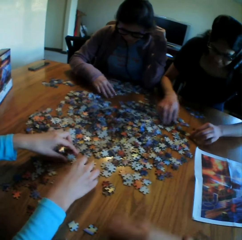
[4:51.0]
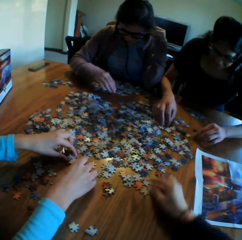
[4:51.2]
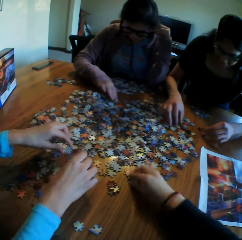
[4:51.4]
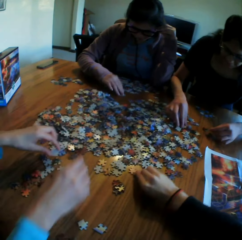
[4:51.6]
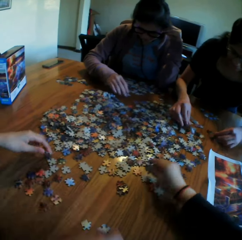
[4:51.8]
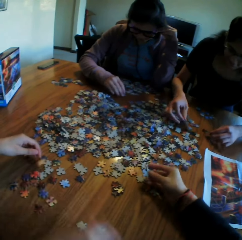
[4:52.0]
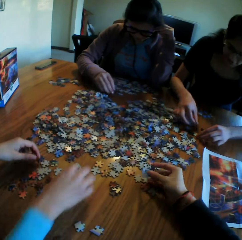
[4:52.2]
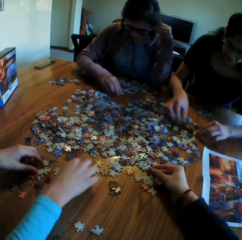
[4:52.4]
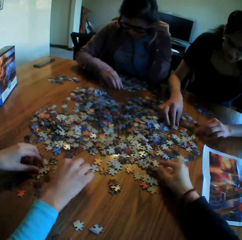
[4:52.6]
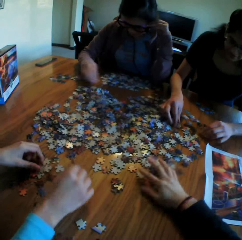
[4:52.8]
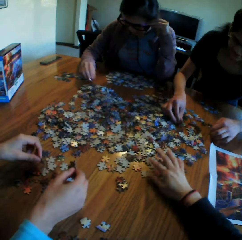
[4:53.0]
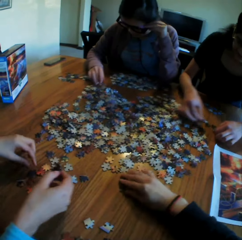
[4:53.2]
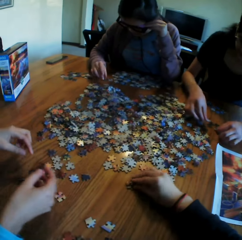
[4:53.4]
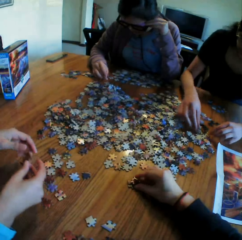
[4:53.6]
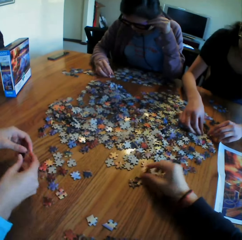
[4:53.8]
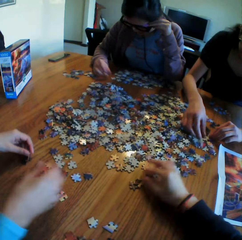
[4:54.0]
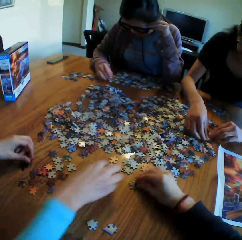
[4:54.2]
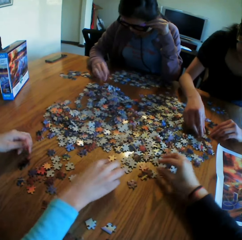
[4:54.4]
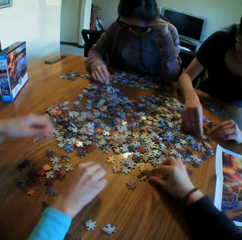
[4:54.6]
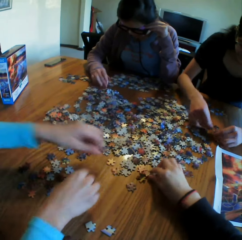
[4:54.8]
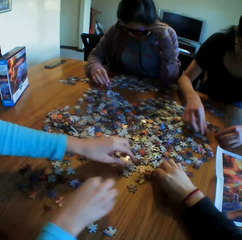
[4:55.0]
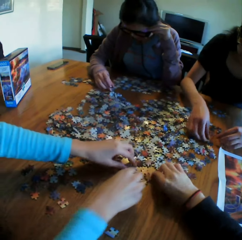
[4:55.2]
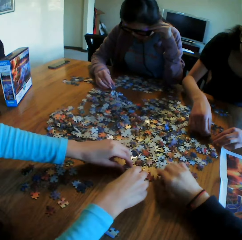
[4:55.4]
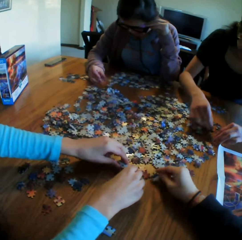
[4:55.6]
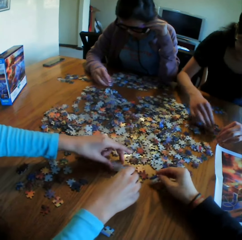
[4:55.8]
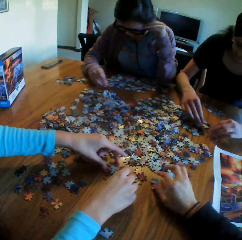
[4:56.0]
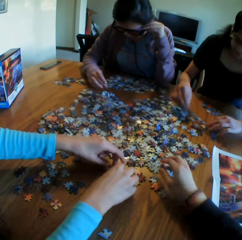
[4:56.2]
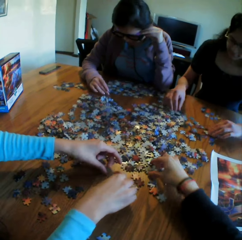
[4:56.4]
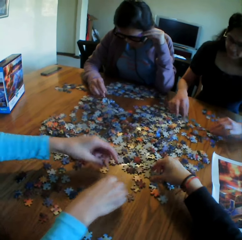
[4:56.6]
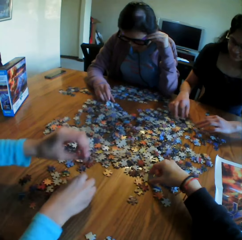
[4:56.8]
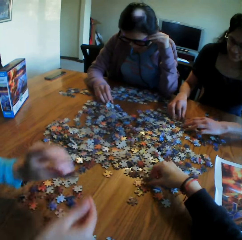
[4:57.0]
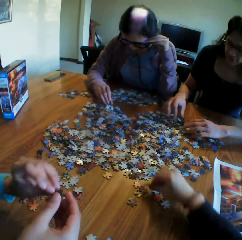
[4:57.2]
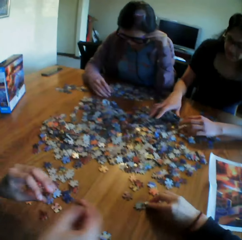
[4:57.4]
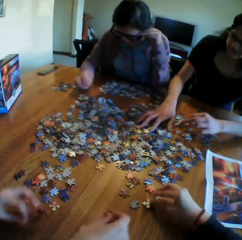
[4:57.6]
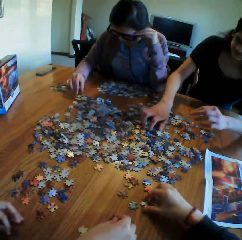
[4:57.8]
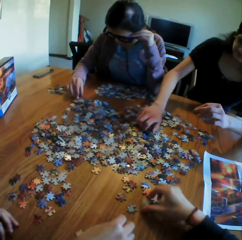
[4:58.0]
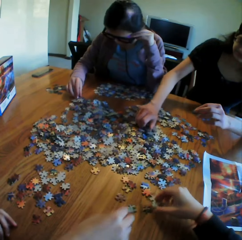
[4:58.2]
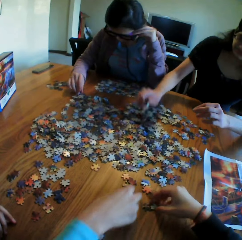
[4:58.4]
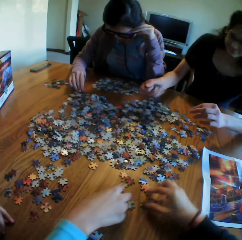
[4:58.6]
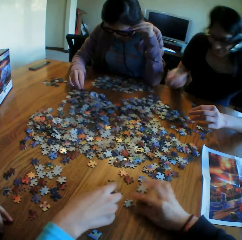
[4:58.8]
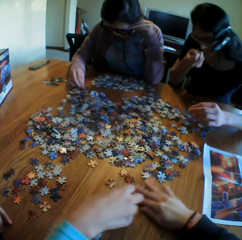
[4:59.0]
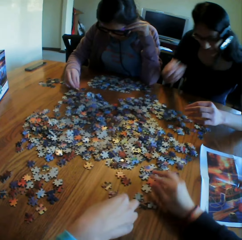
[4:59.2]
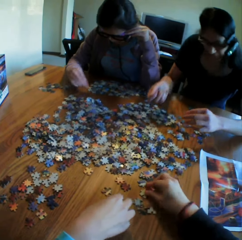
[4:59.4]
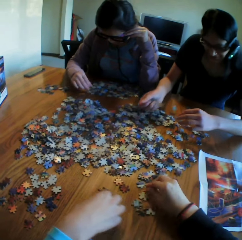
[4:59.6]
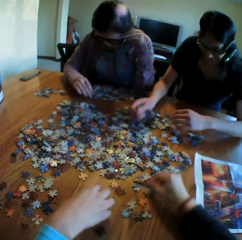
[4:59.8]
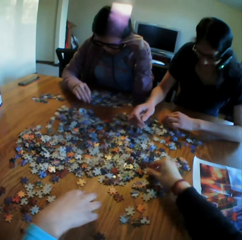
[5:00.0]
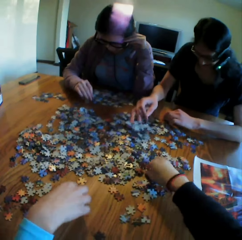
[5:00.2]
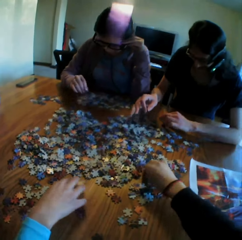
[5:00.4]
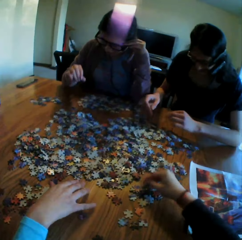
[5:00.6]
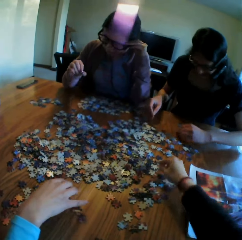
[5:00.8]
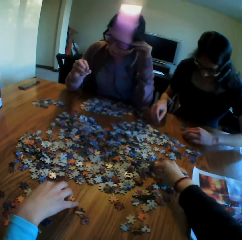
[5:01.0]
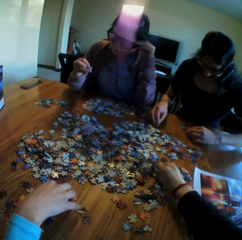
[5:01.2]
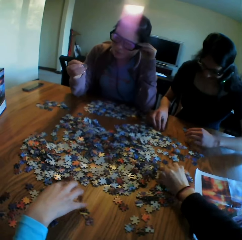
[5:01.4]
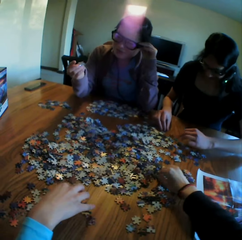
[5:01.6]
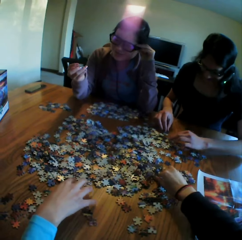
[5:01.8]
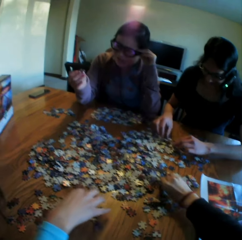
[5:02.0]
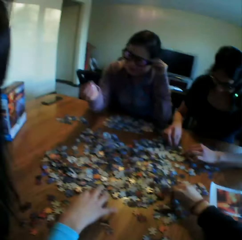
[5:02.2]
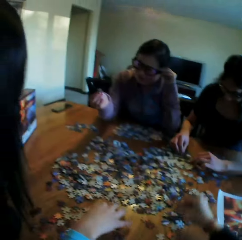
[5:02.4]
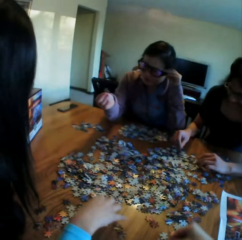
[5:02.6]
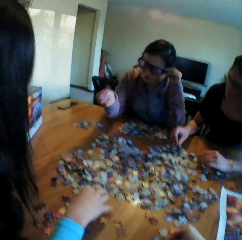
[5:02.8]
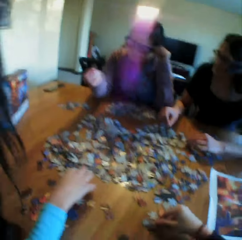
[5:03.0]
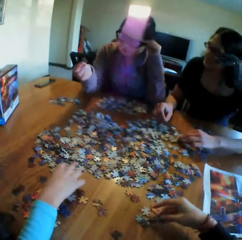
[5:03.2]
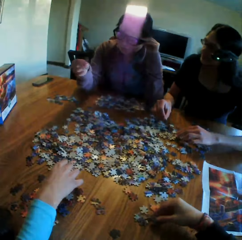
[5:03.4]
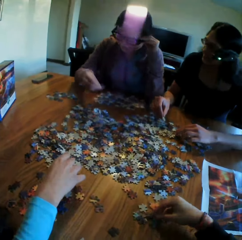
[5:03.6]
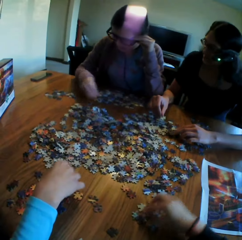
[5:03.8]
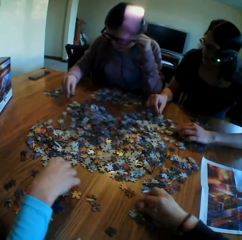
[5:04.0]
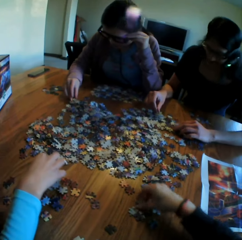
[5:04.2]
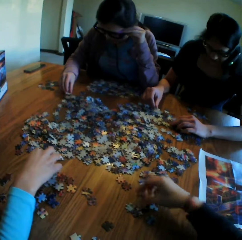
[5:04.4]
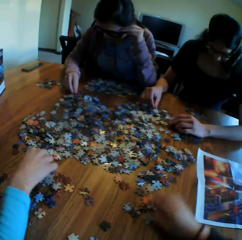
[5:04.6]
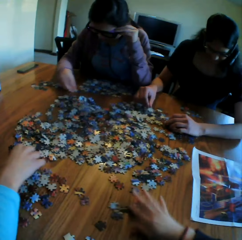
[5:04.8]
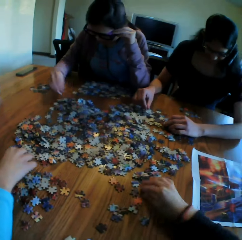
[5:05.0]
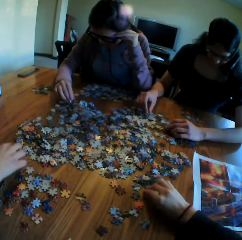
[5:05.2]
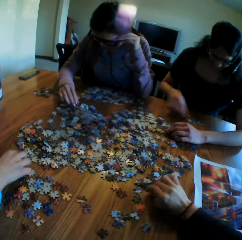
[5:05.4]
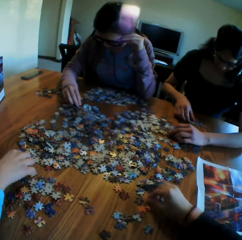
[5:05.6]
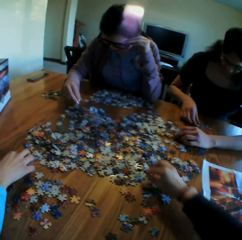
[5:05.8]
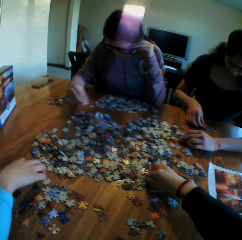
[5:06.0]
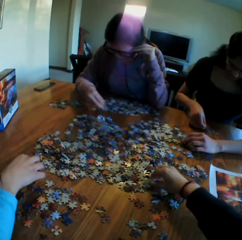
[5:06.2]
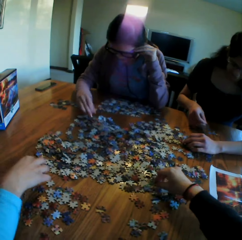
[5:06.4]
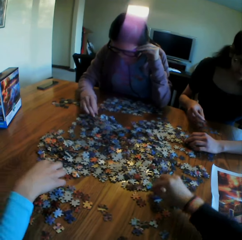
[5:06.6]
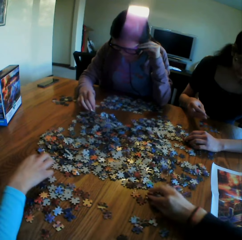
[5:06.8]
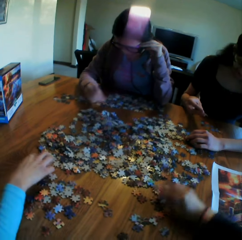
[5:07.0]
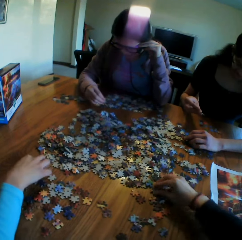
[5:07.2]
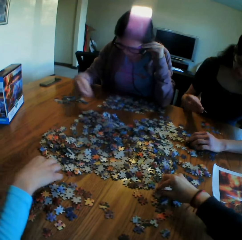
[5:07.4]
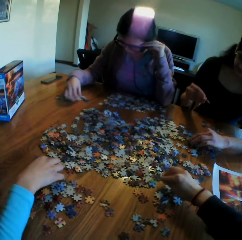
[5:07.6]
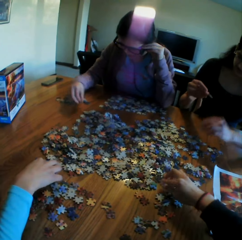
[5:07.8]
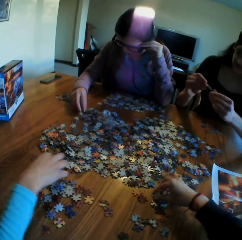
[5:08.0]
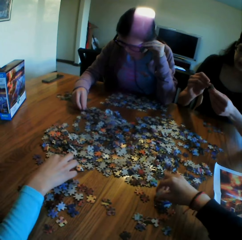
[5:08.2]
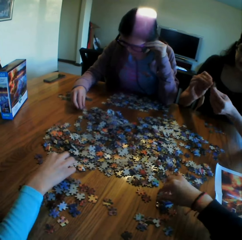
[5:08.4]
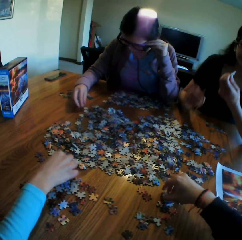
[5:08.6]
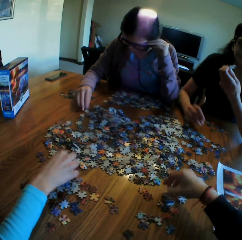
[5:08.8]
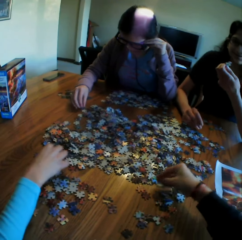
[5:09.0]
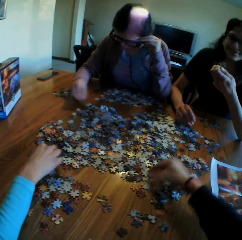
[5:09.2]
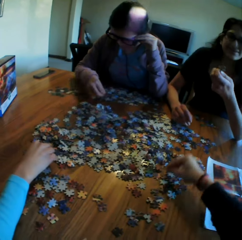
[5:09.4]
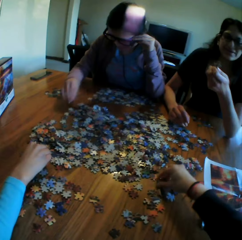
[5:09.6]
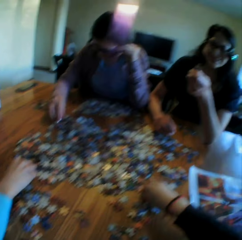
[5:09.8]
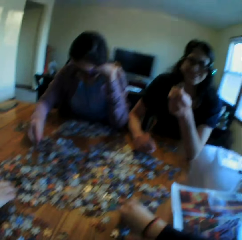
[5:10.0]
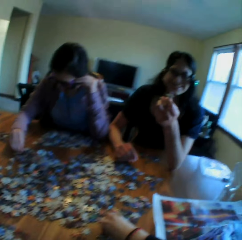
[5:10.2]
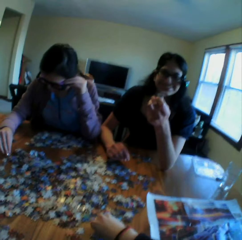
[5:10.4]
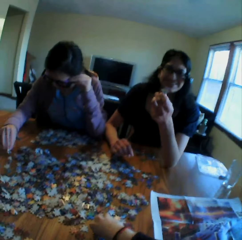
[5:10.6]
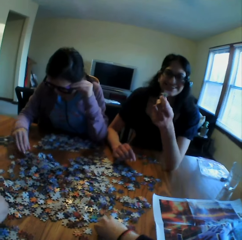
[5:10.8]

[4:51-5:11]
The camera wearer puts the puzzle on the table. They pick a puzzle. They look at the puzzle in the hand. They put the puzzle on the table. They move the puzzles on the table. A woman looks at the puzzle. The camera wearer picks a puzzle. The woman picks the puzzles. The camera wearer takes the puzzle. They turn the puzzle on the table. The woman moves the puzzles on the table. The camera wearer picks a puzzle. They move the puzzles on the table. The woman converses with the colleagues. The camera wearer picks a puzzle. A lady shows another lady the jigsaw clipart. The camera wearer puts the puzzle on the table. They move the puzzles on the table. A third lady arranges the jigsaw clipart. The first lady arranges the jigsaw clipart. The camera wearer arranges the jigsaw clipart. The other lady arranges the jigsaw clipart and talks. The camera wearer looks at another woman.

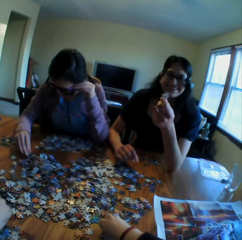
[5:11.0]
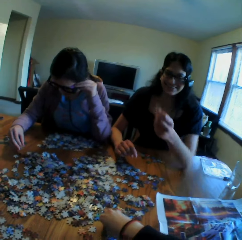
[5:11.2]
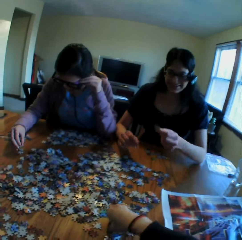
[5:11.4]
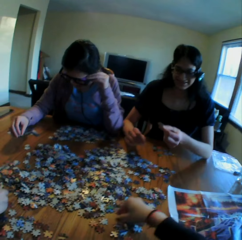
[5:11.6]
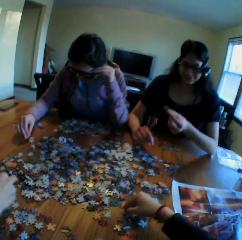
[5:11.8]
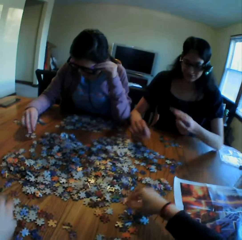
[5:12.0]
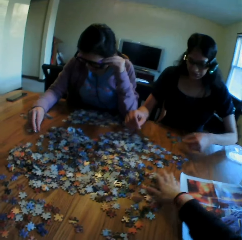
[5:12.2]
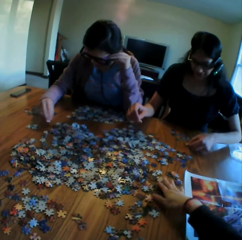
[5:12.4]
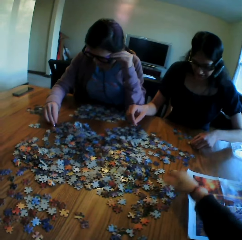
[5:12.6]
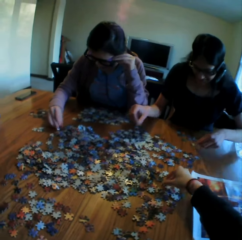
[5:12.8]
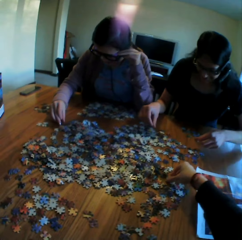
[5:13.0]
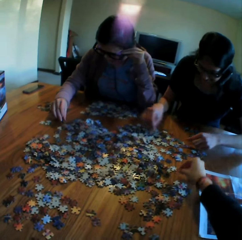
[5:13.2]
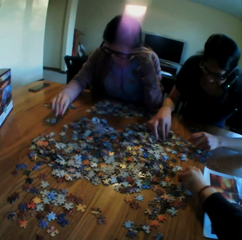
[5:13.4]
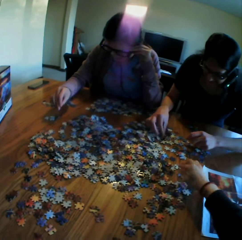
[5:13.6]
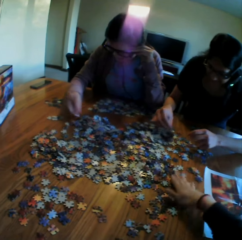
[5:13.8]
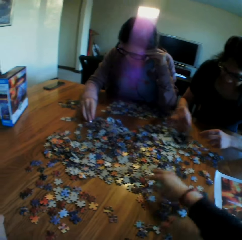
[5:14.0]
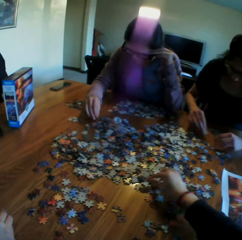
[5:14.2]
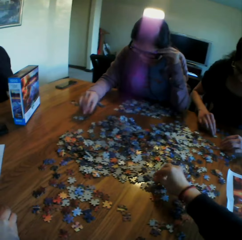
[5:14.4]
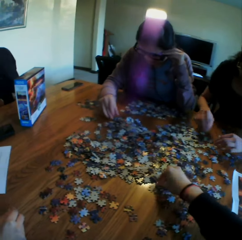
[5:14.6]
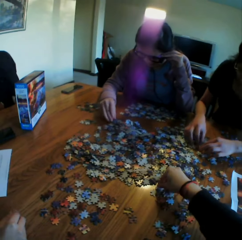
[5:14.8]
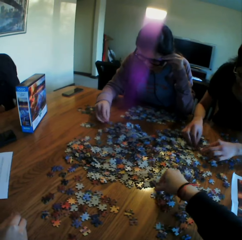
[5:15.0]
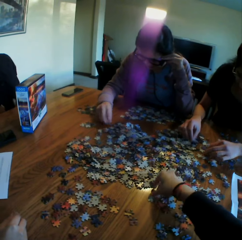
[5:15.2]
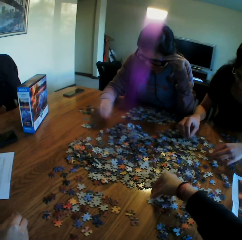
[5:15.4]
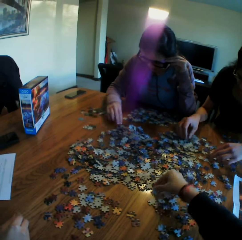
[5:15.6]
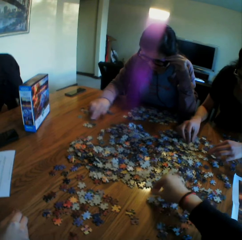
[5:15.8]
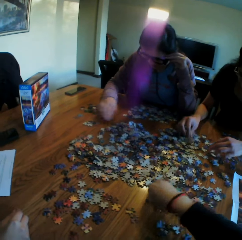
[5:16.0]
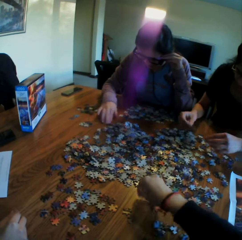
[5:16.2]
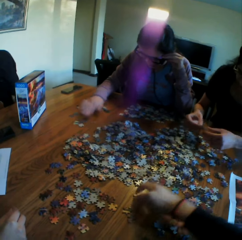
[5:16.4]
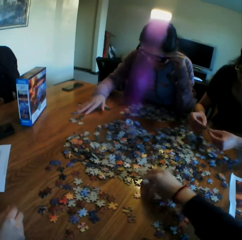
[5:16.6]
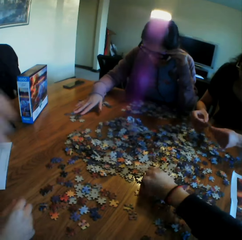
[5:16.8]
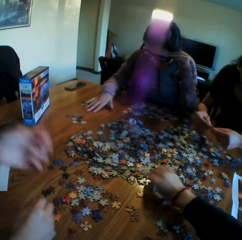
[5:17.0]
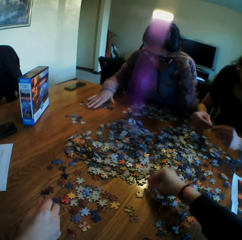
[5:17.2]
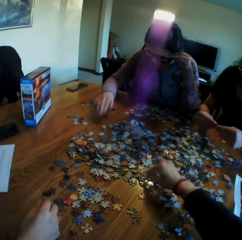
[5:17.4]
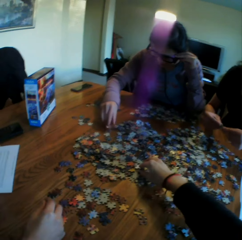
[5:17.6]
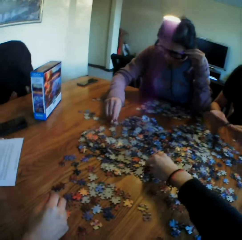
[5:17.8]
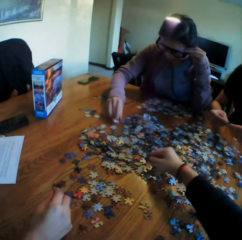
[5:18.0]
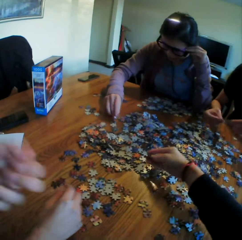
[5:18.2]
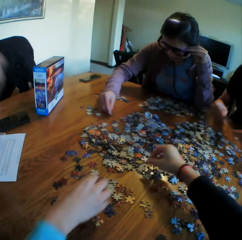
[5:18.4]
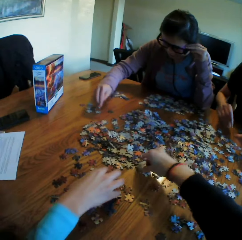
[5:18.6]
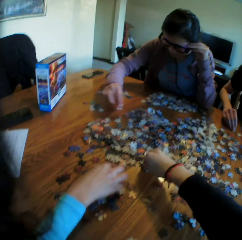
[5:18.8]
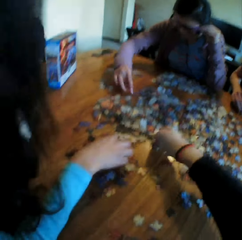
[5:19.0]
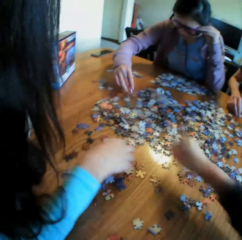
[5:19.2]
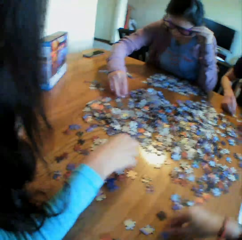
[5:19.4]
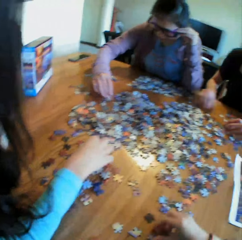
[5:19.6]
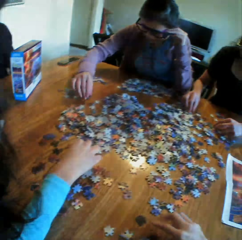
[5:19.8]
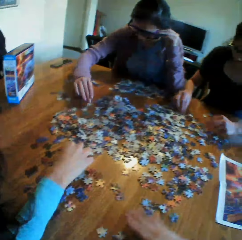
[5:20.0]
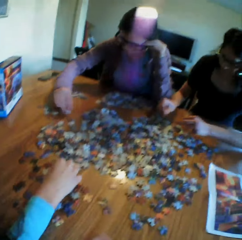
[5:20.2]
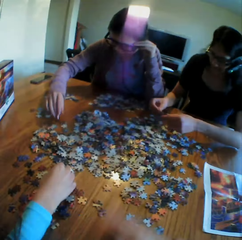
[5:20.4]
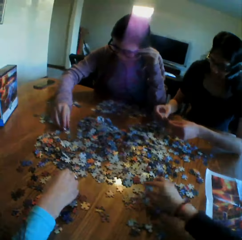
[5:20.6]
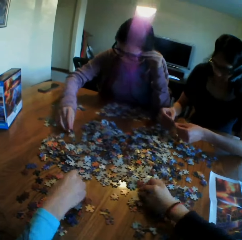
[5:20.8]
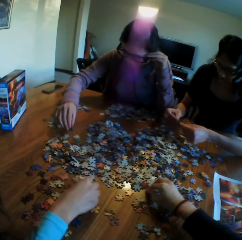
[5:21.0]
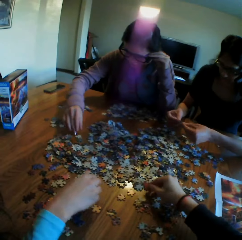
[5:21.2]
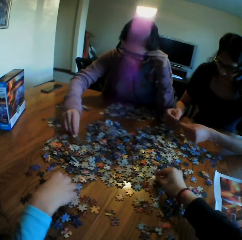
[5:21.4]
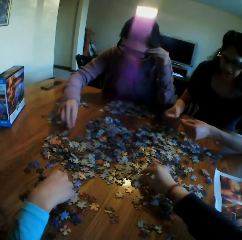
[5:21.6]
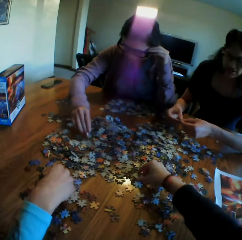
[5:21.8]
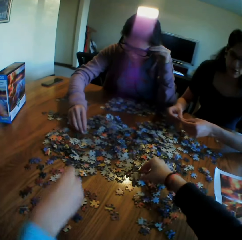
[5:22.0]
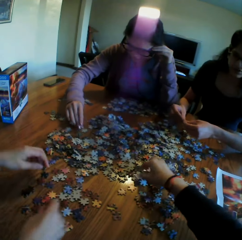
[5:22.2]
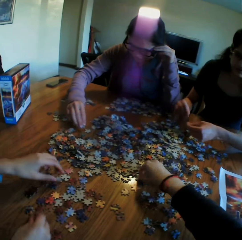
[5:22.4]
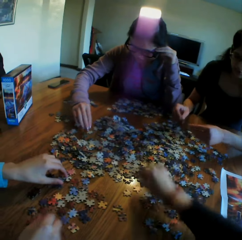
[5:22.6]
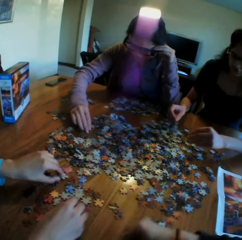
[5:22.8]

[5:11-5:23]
The camera wearer turns the paper puzzle on the table. They converse with the colleagues. They touch the puzzles on the table. They put the puzzle on the table. They move the puzzles on the table. They turn the puzzles on the table. They pick a puzzle.
